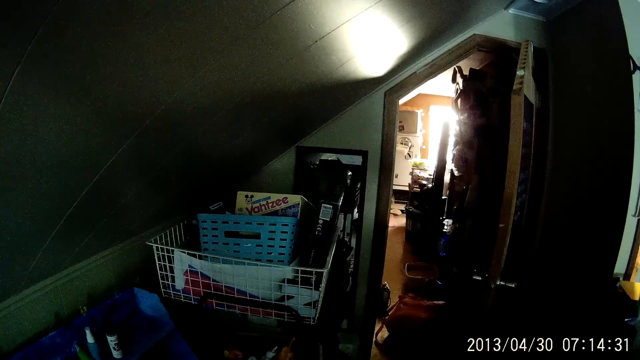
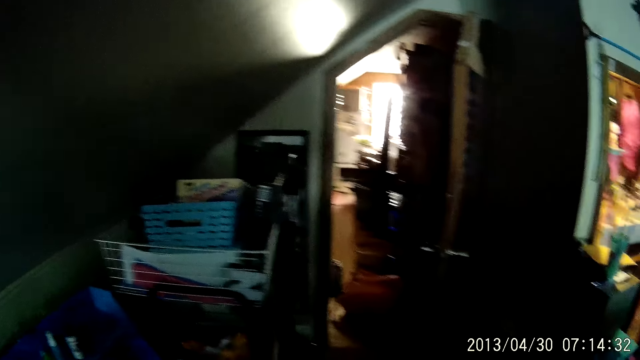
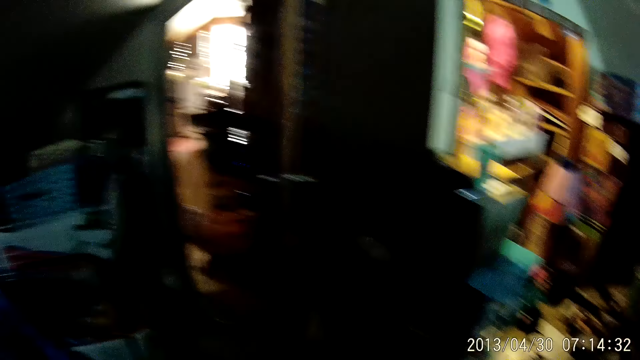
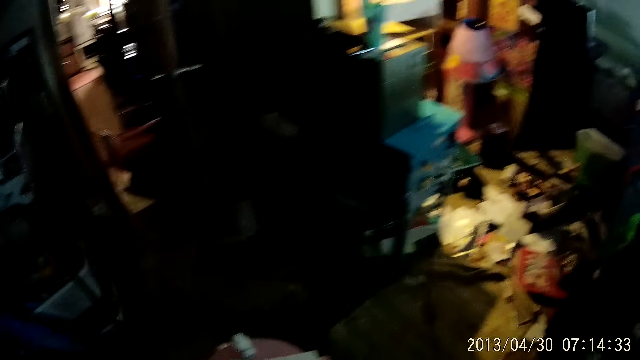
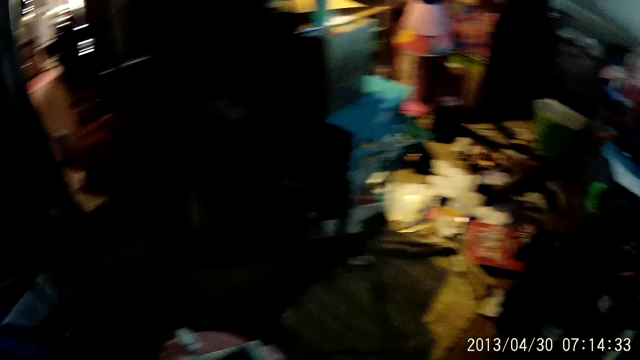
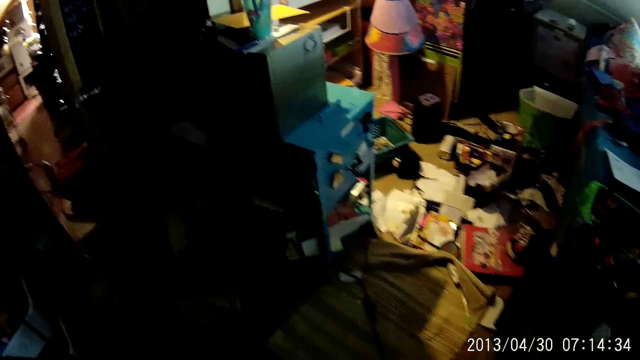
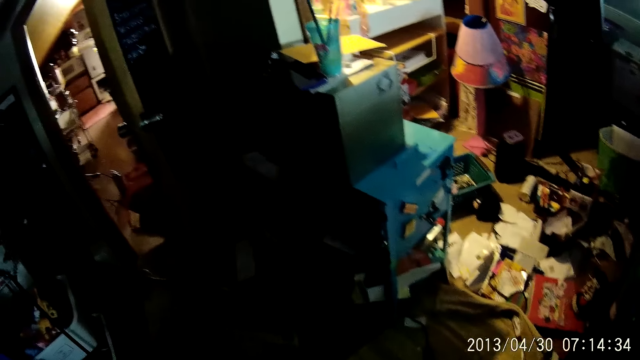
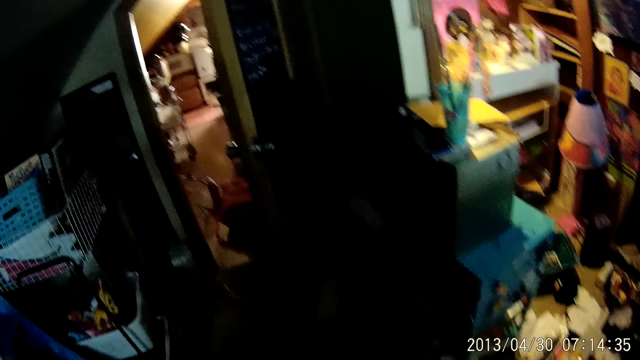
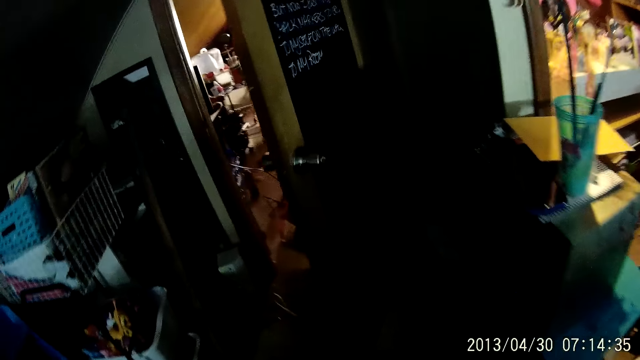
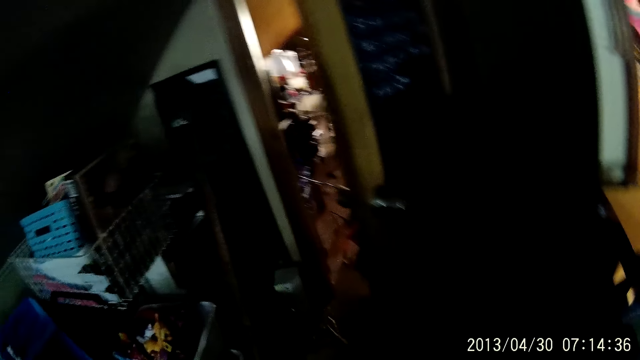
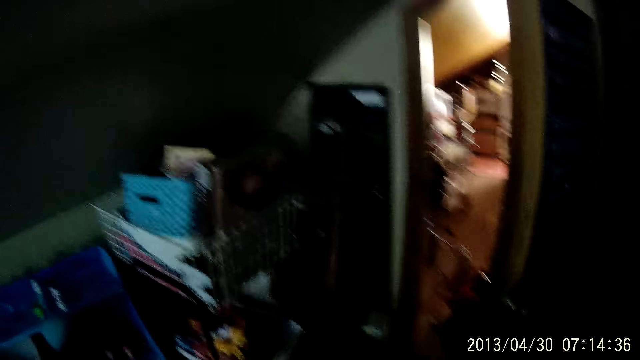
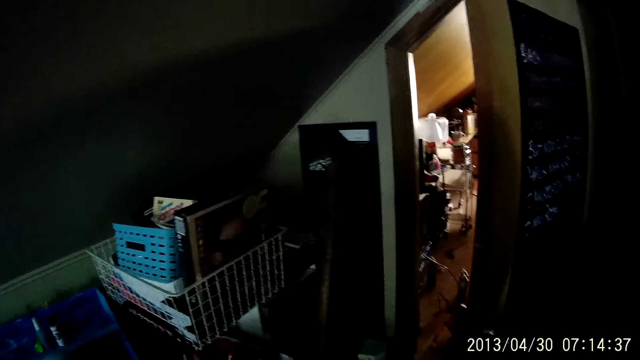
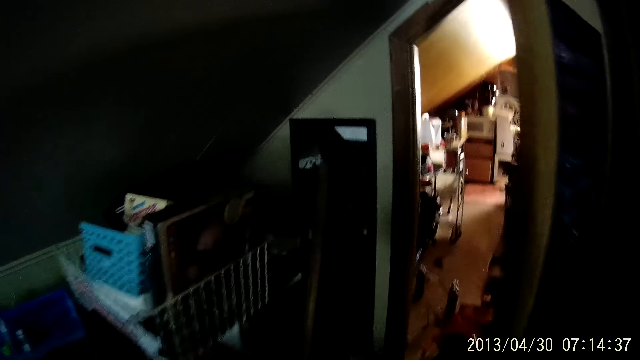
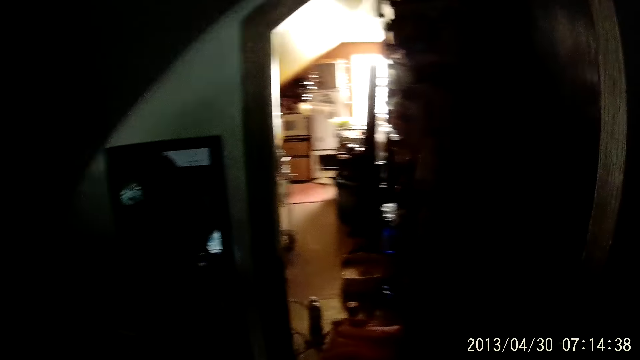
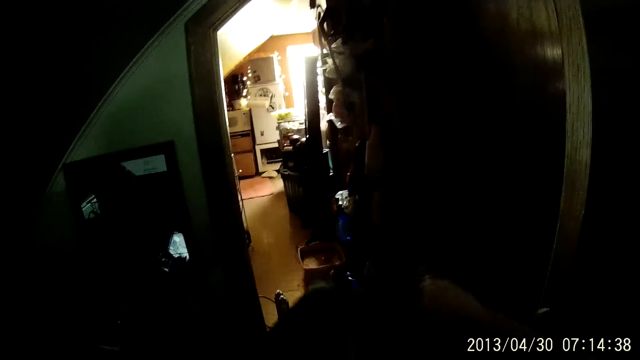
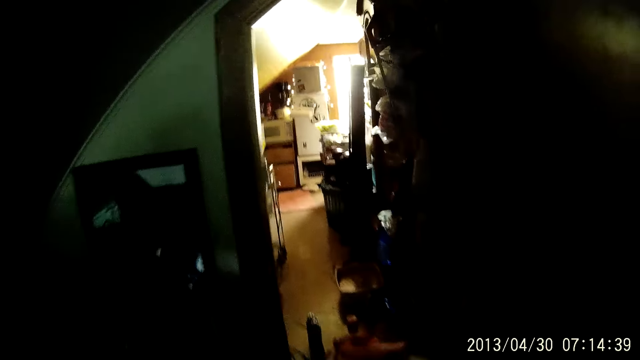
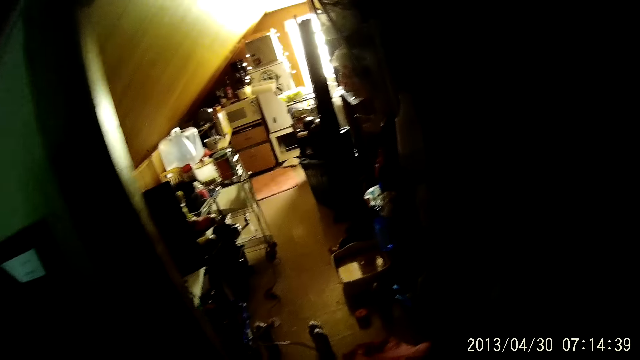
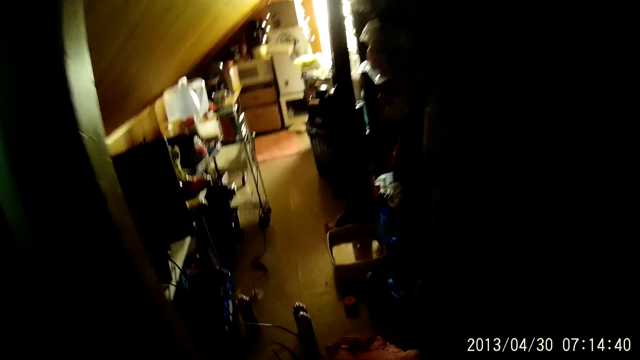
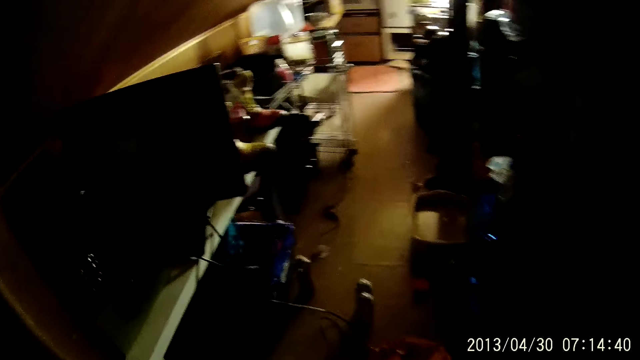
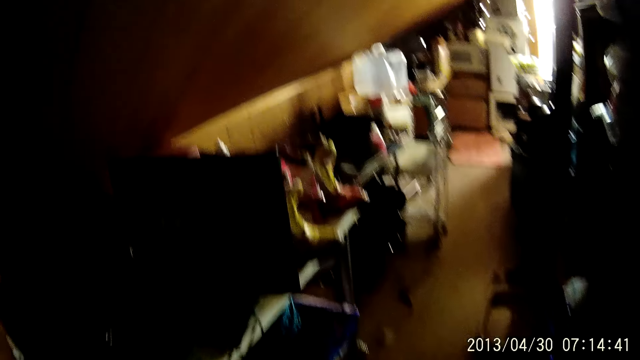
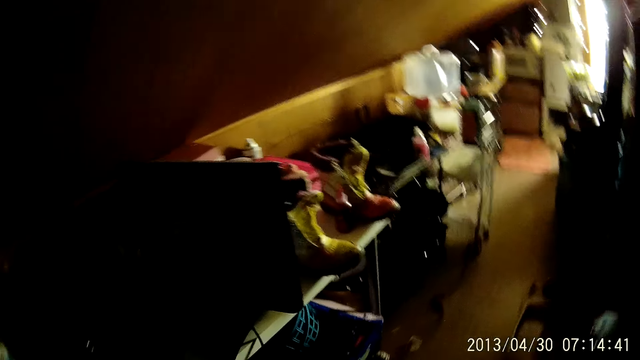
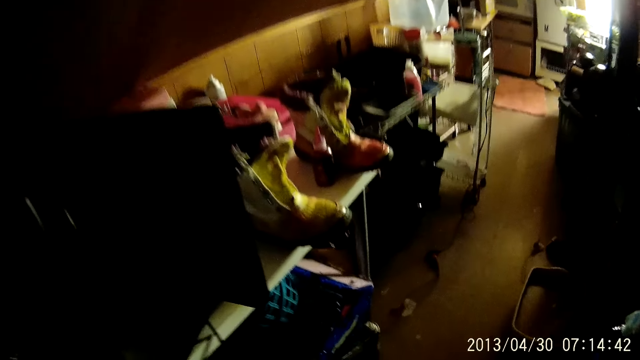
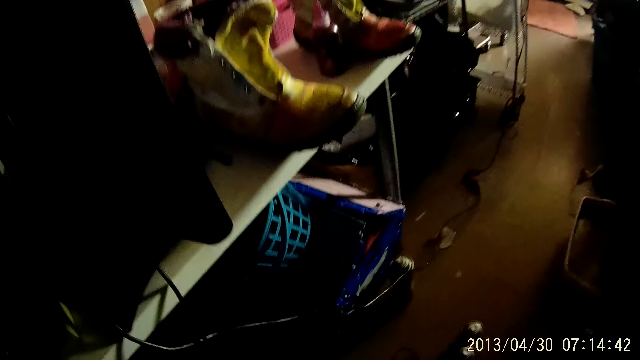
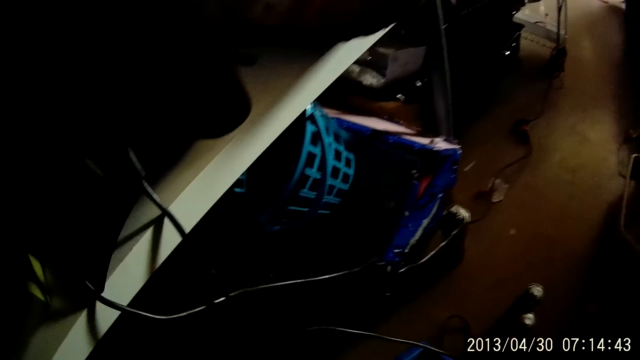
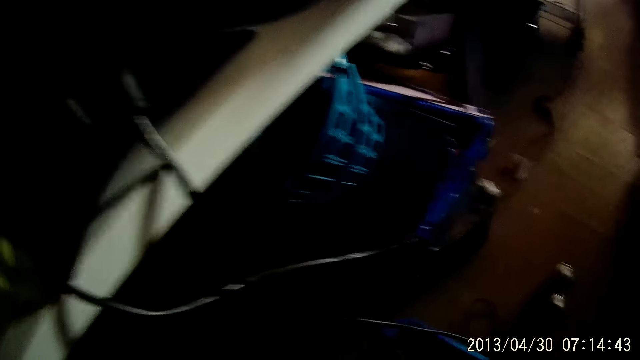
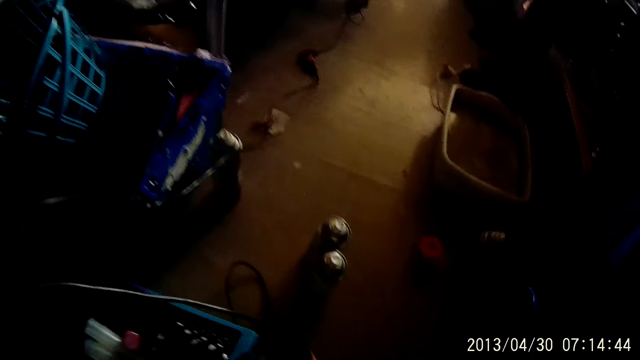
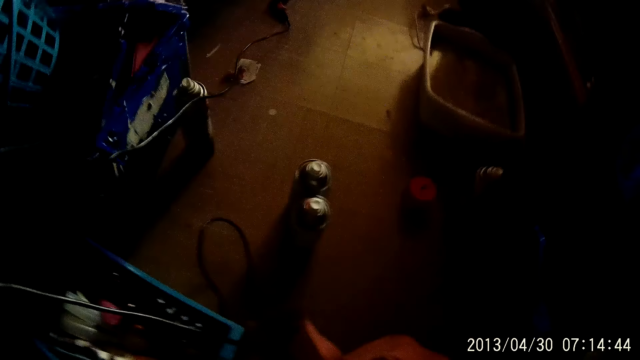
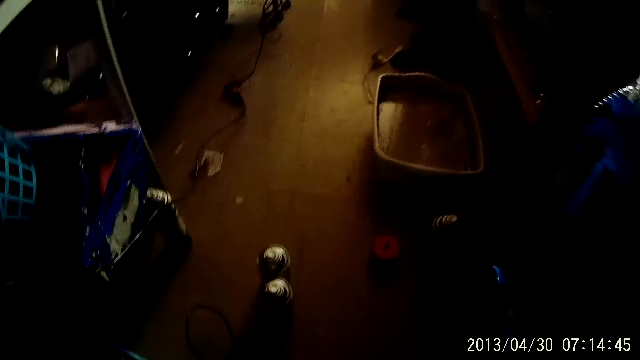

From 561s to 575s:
The camera wearer walks towards a door in the room. He stretches his right hand forward. He walks into the room. He puts the basket down.
